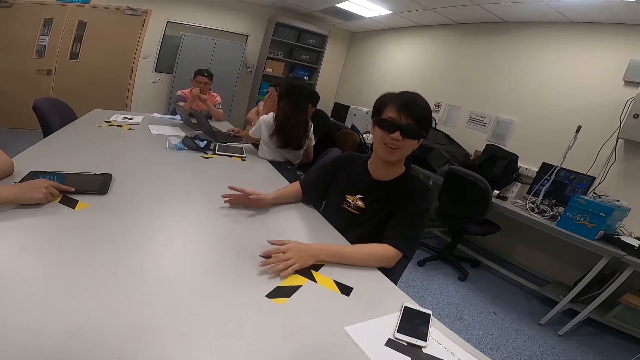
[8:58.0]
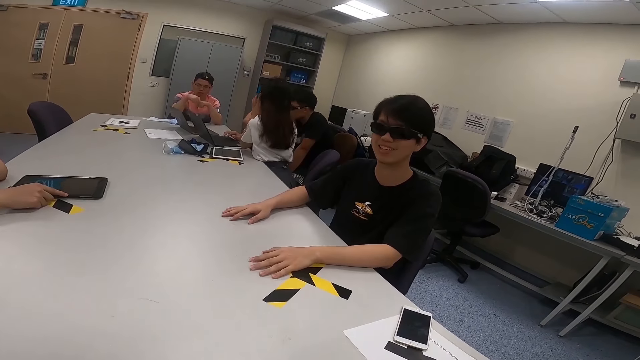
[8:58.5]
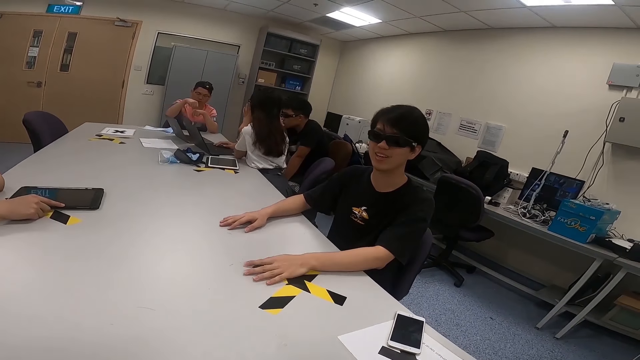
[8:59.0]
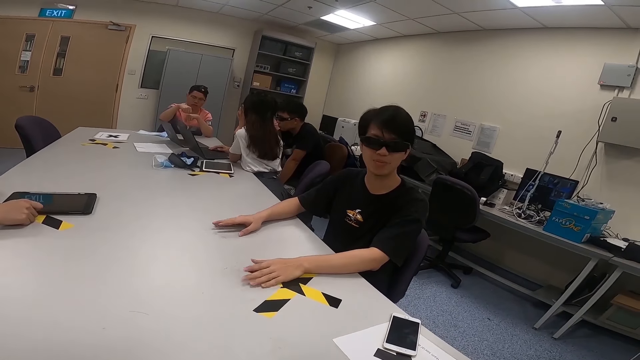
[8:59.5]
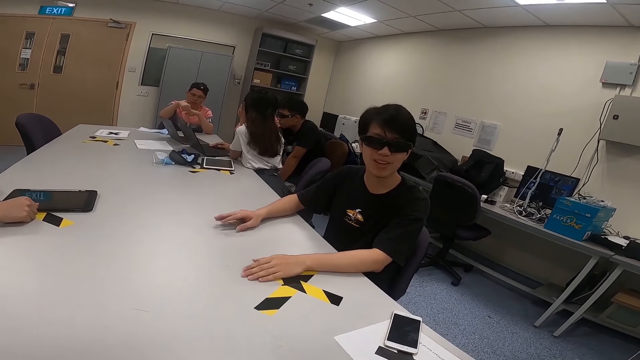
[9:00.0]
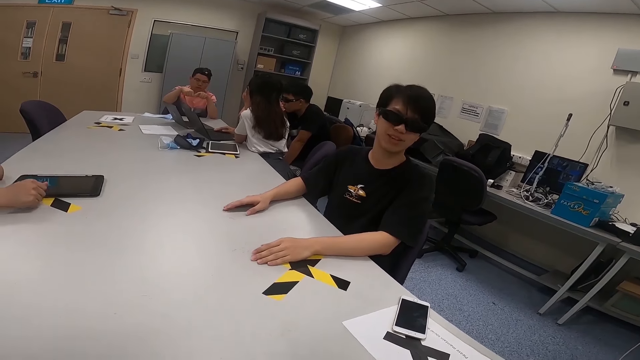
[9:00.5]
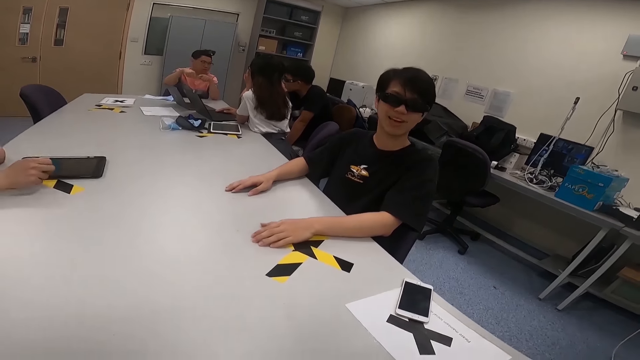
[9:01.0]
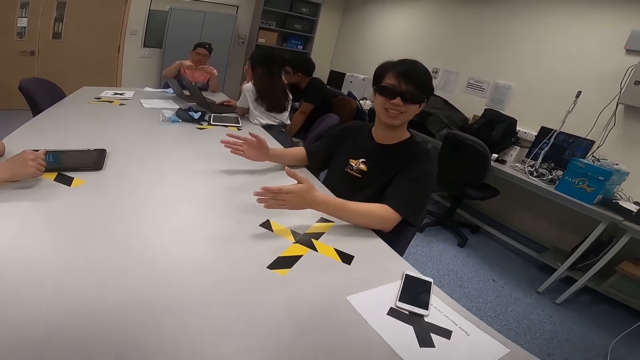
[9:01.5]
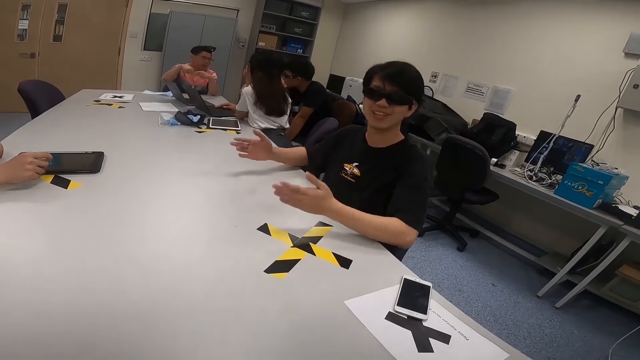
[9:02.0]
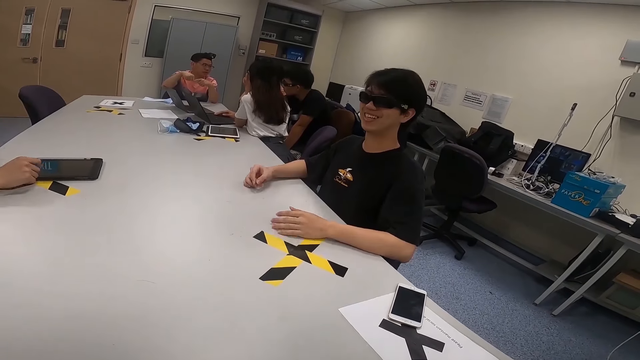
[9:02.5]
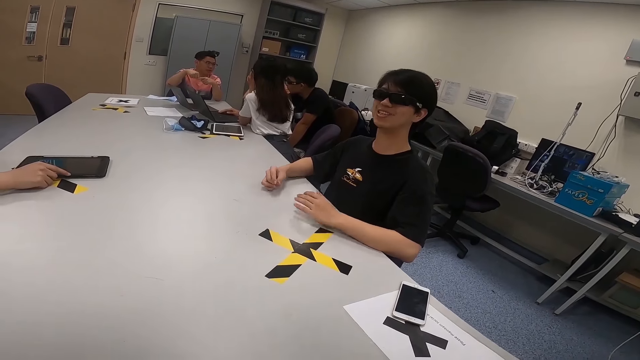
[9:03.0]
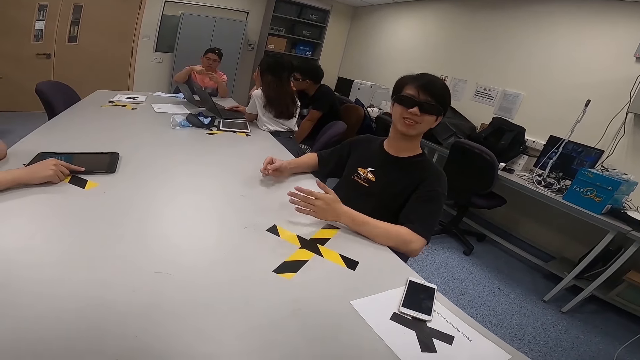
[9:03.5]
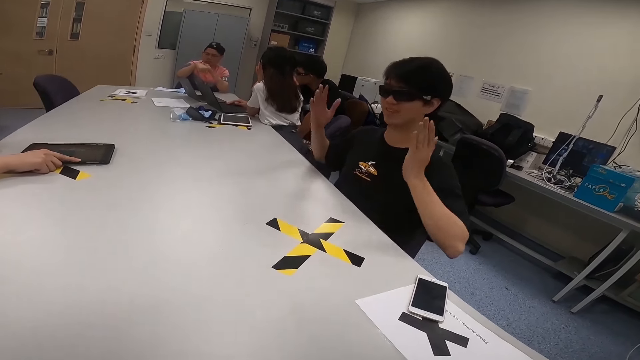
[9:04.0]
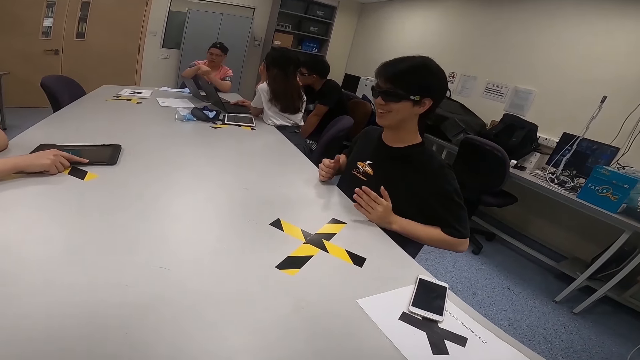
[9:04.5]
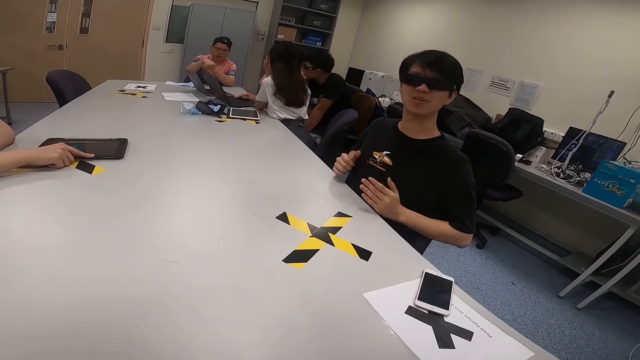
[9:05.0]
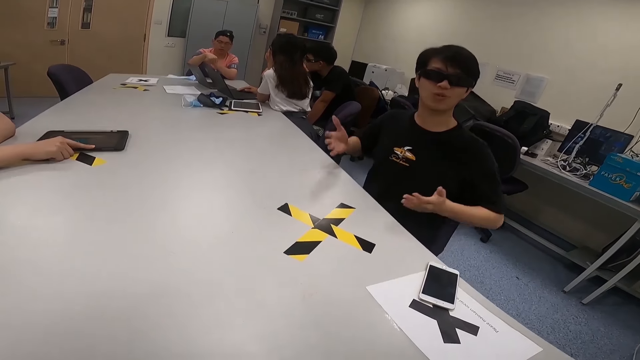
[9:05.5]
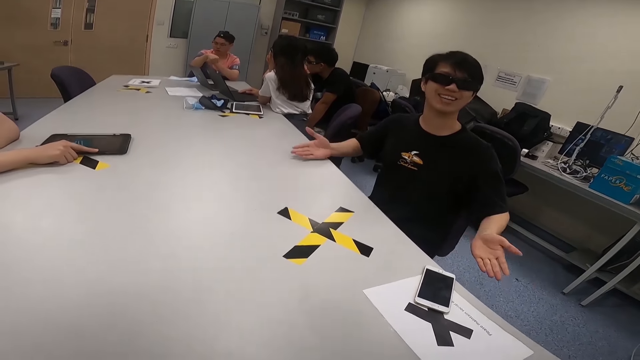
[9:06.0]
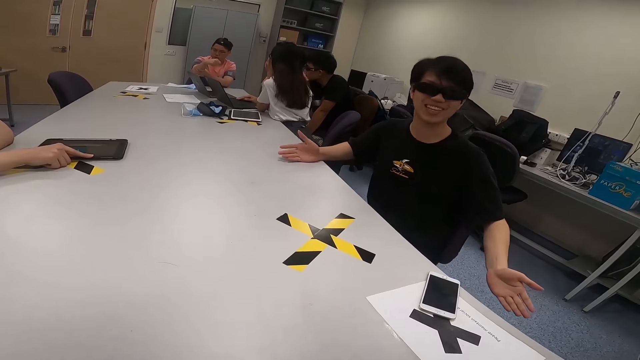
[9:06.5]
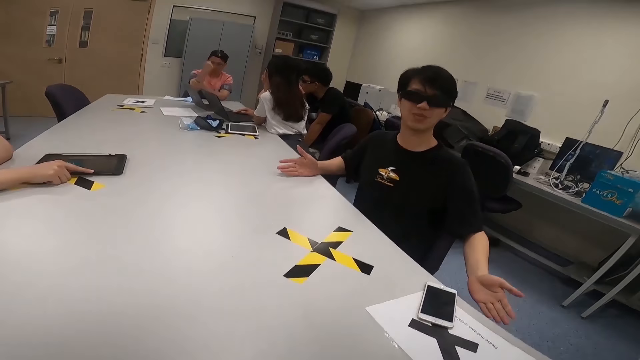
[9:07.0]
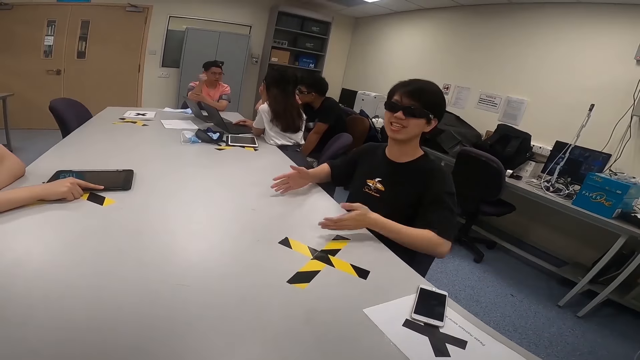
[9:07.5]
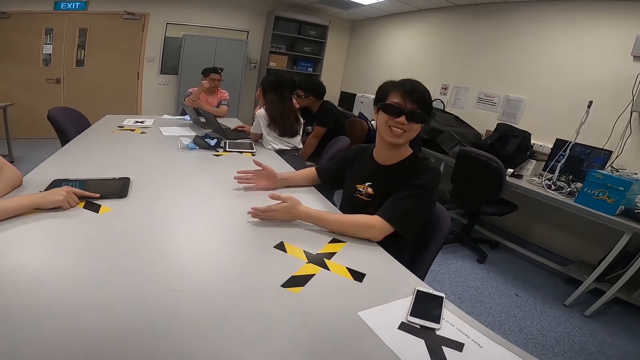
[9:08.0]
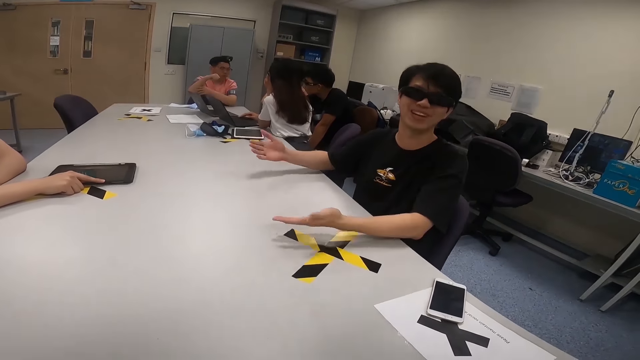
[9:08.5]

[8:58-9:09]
A man moves on a chair. He moves his hands. Another man moves his hands. A third man touches a tablet. The first man moves his hands.

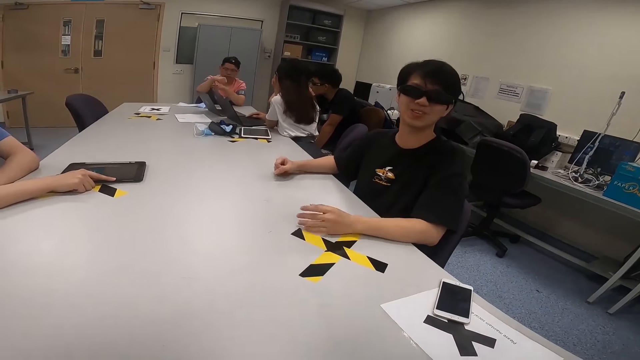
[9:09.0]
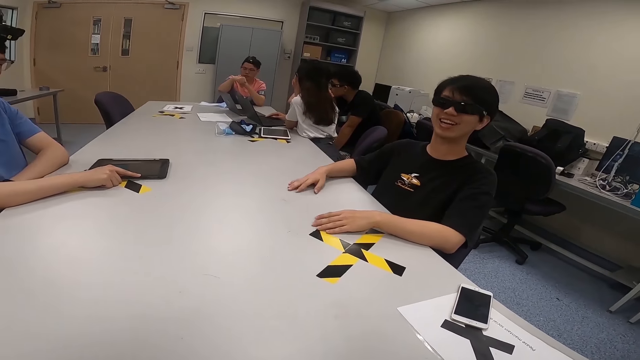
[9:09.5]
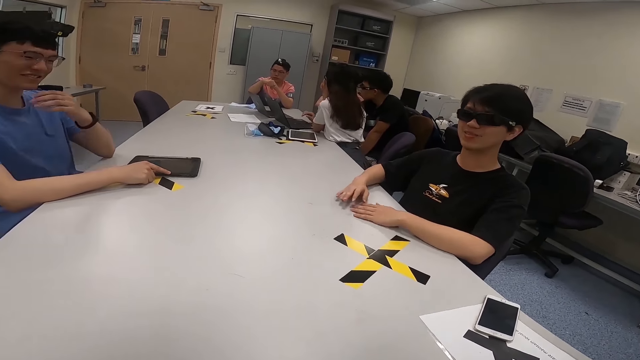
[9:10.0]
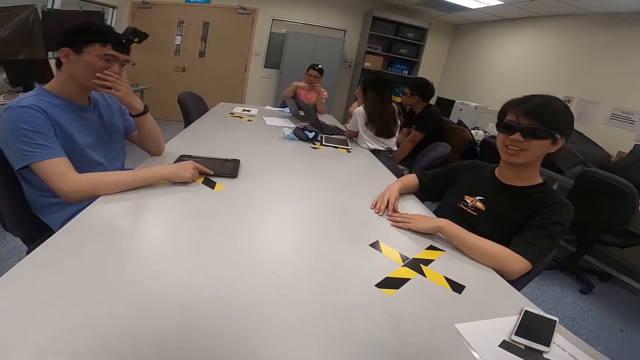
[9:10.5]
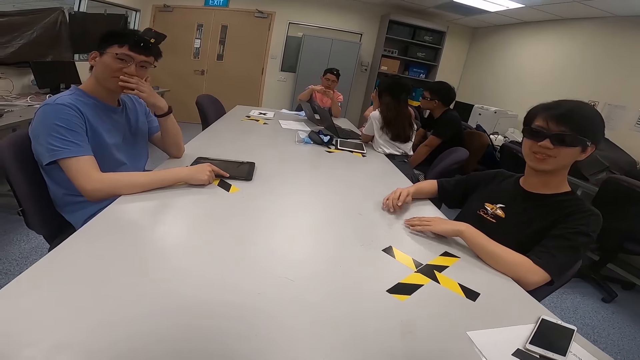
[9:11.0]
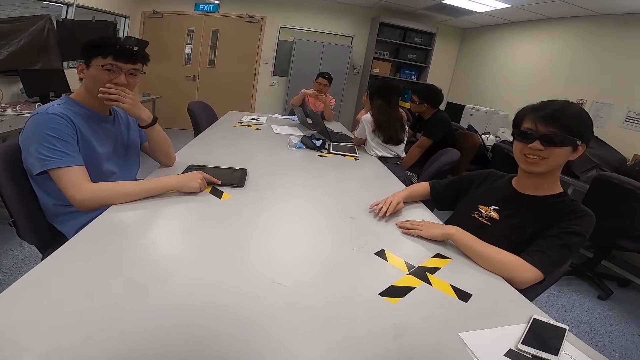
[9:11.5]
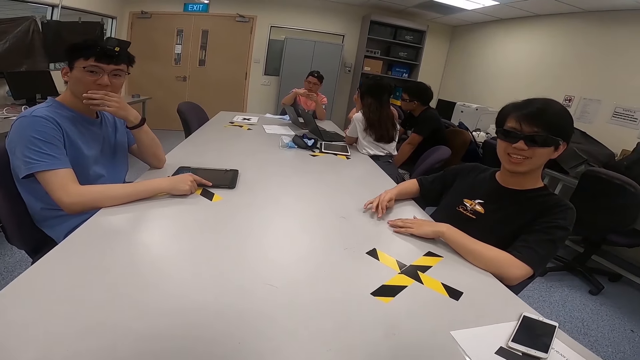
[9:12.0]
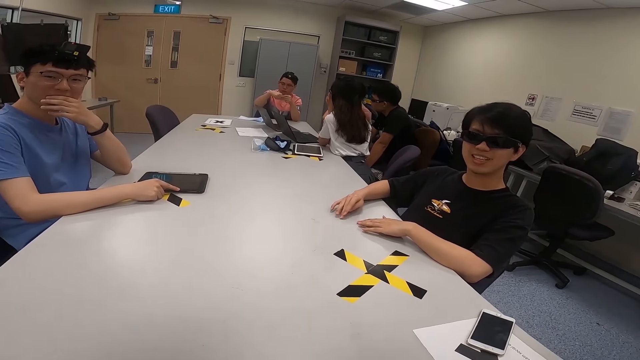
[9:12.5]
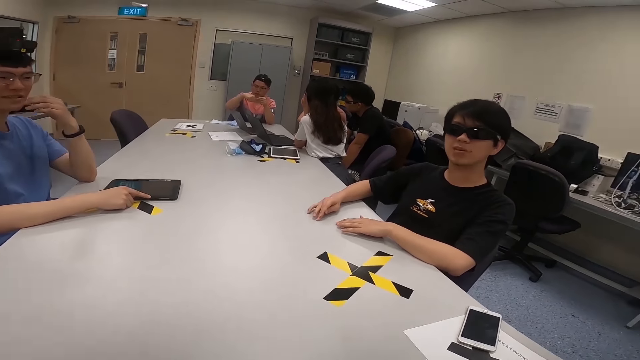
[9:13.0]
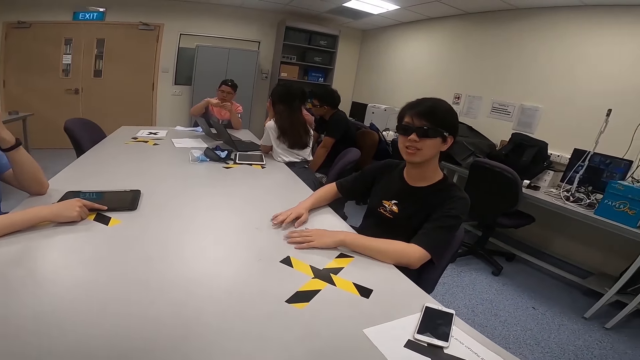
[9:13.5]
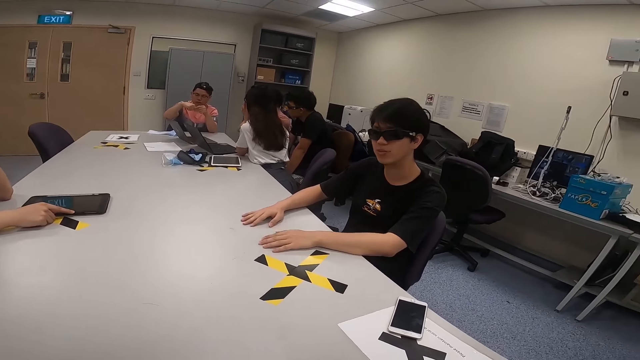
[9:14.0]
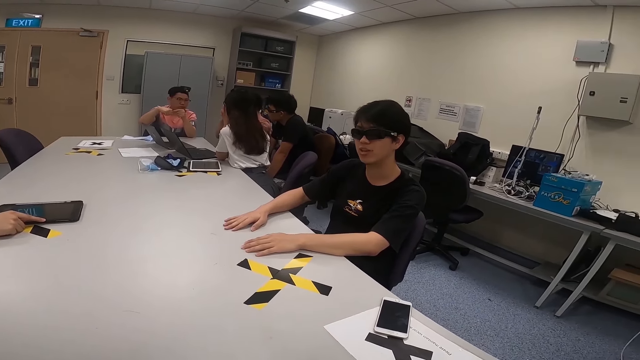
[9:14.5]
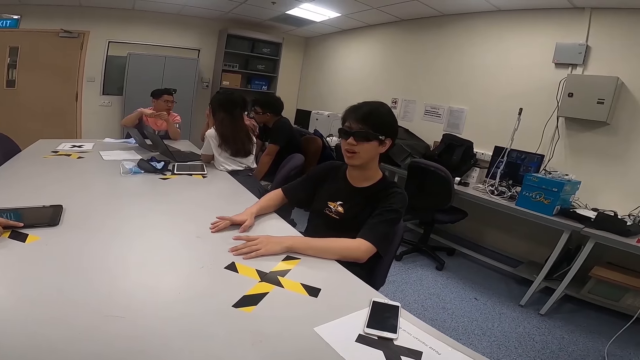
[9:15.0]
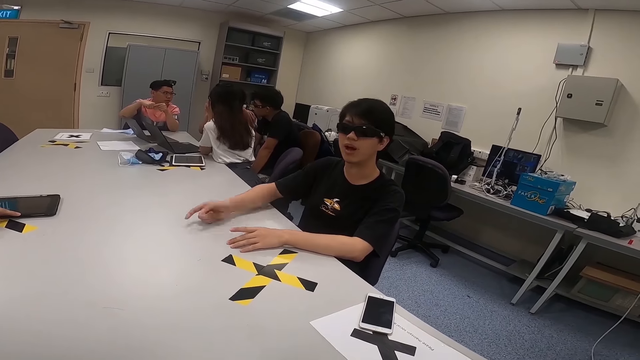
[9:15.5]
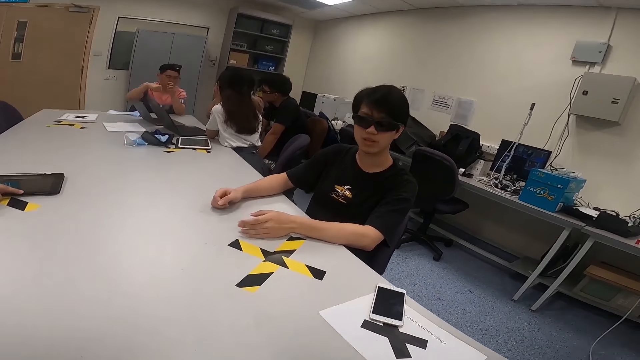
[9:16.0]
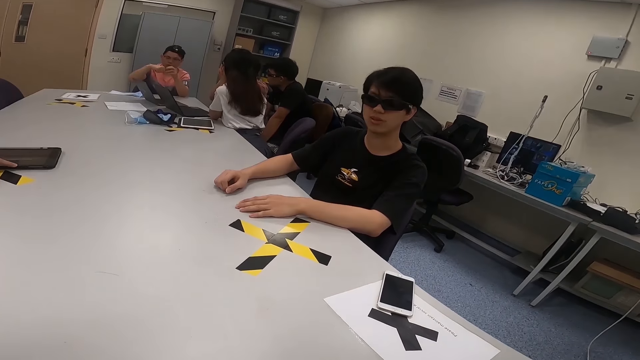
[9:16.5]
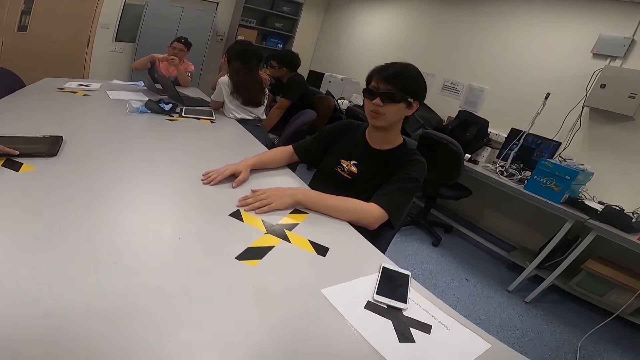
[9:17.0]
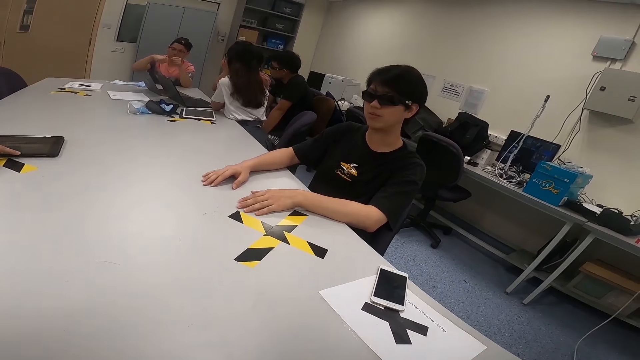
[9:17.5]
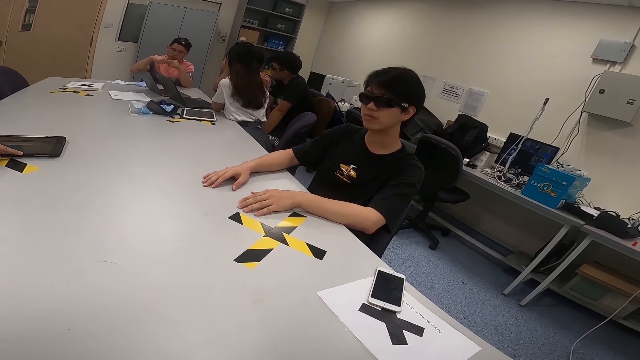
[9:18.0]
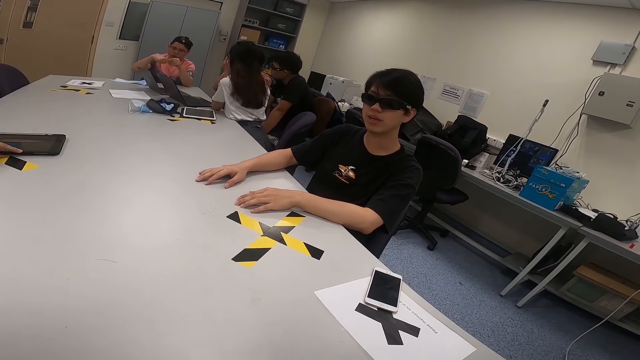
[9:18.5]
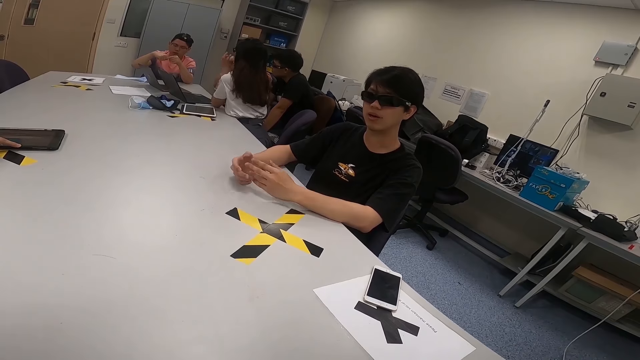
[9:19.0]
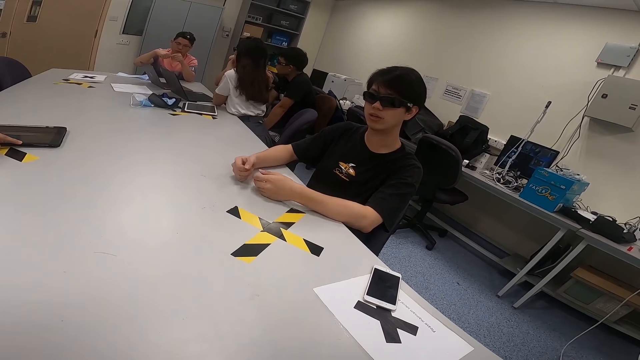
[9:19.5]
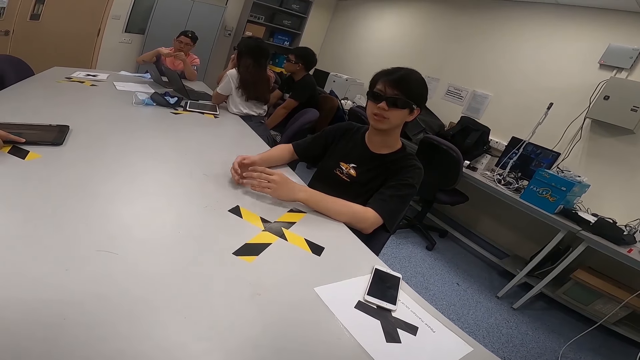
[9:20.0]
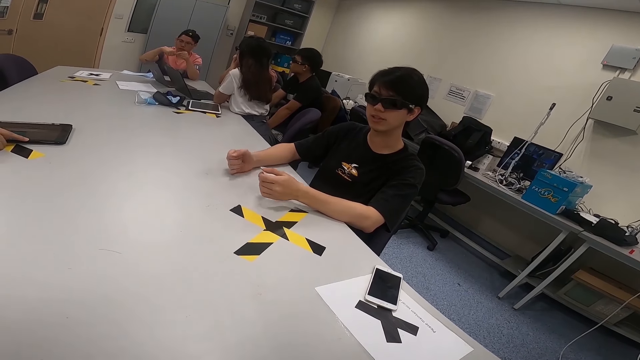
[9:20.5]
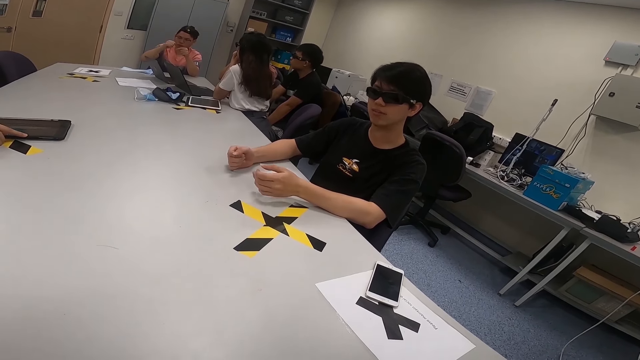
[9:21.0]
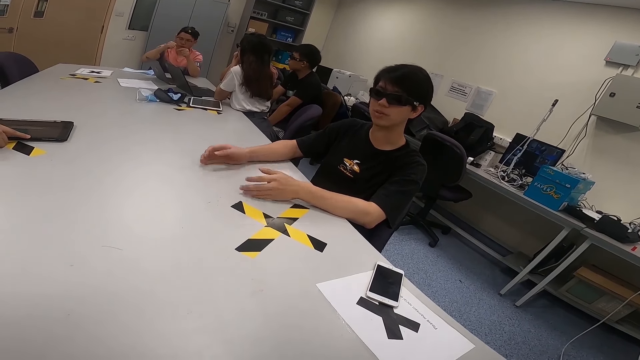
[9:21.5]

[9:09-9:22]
A man touches his face. The camera wearer converses with another man. A person taps his hands on the table. Another person changes her posture. The first person taps his hands on the table. The other person looks at a third person.
